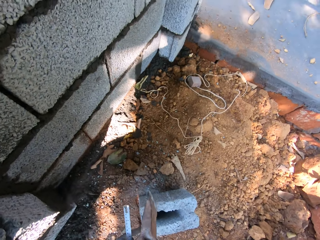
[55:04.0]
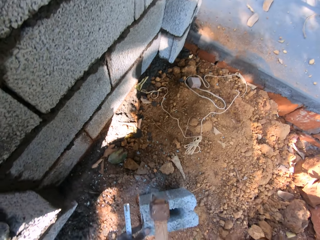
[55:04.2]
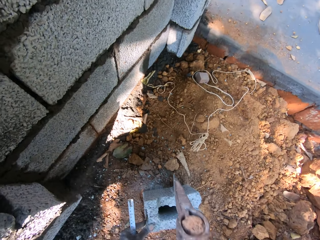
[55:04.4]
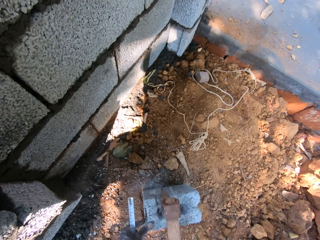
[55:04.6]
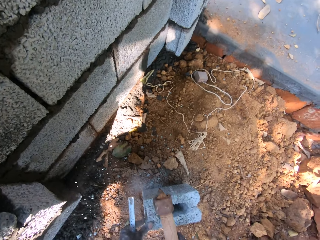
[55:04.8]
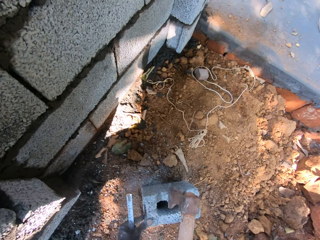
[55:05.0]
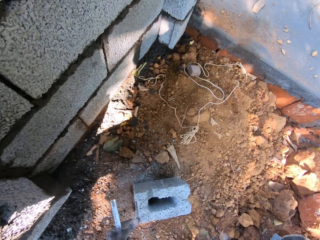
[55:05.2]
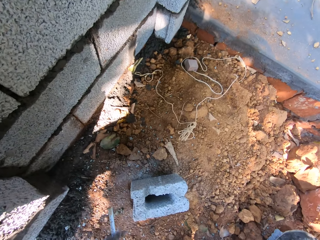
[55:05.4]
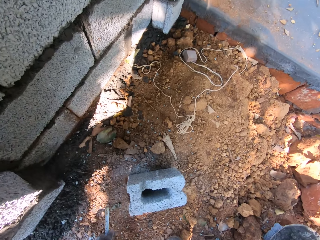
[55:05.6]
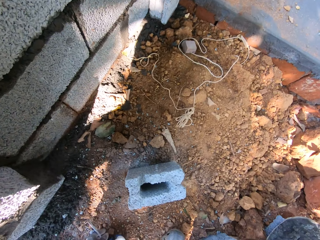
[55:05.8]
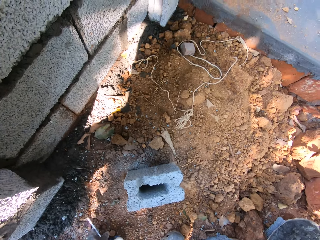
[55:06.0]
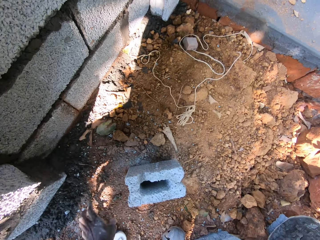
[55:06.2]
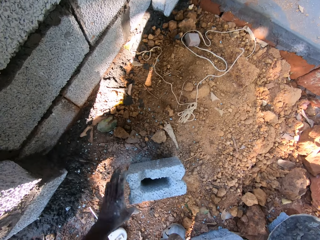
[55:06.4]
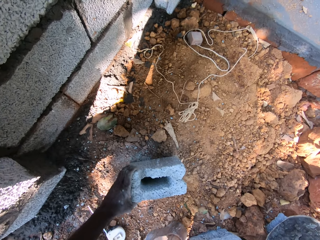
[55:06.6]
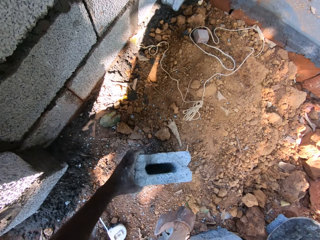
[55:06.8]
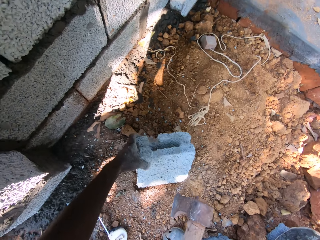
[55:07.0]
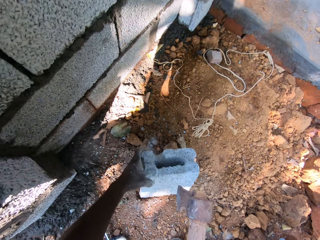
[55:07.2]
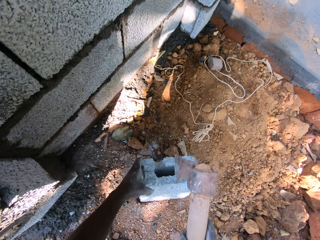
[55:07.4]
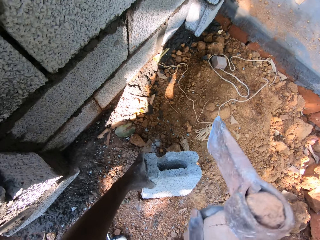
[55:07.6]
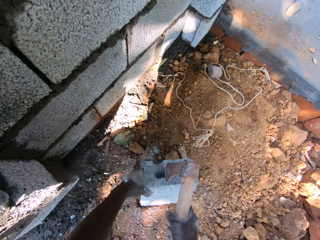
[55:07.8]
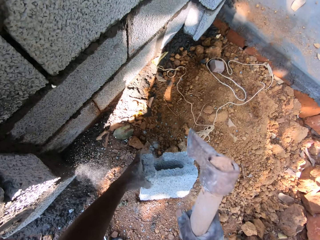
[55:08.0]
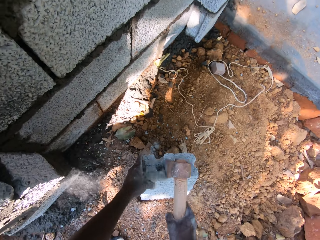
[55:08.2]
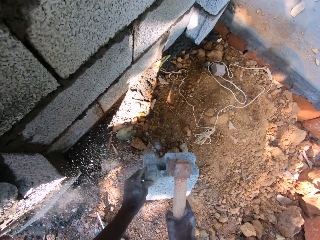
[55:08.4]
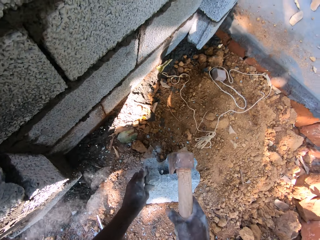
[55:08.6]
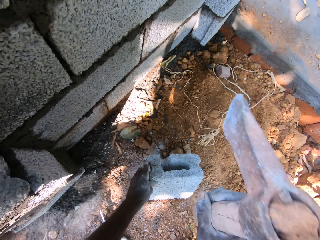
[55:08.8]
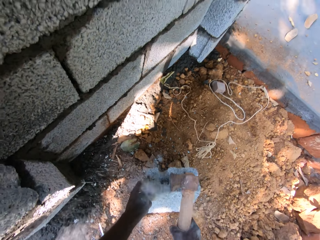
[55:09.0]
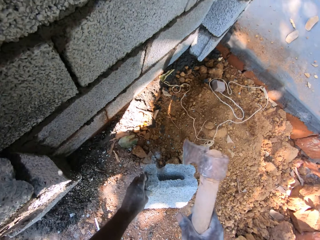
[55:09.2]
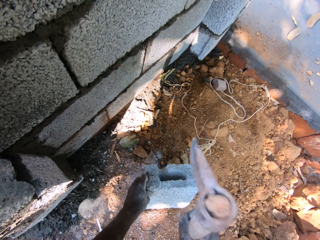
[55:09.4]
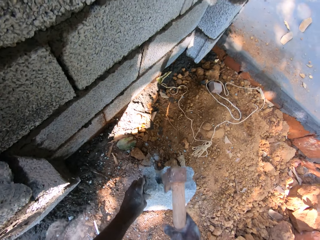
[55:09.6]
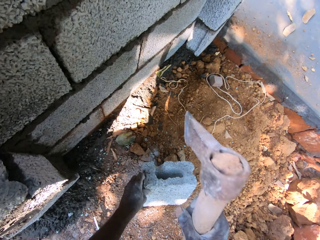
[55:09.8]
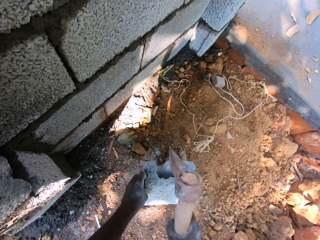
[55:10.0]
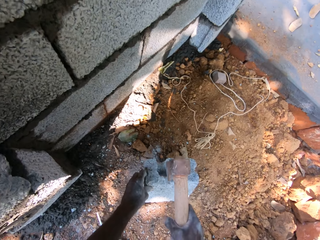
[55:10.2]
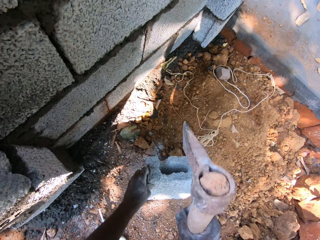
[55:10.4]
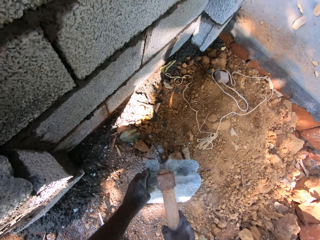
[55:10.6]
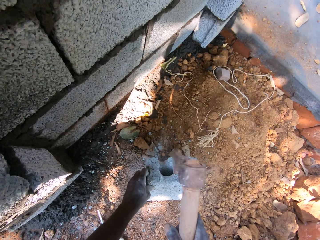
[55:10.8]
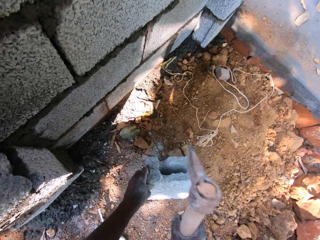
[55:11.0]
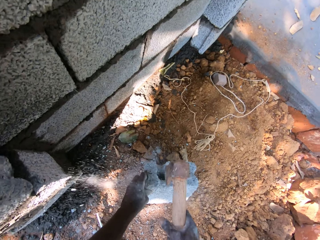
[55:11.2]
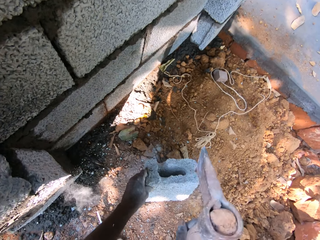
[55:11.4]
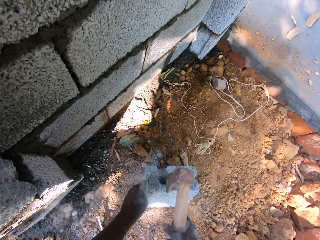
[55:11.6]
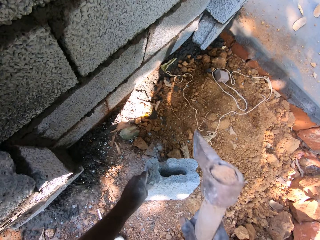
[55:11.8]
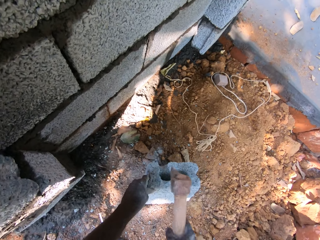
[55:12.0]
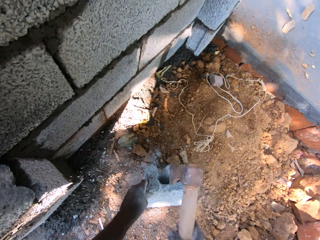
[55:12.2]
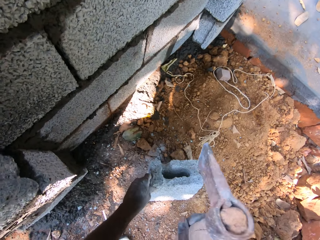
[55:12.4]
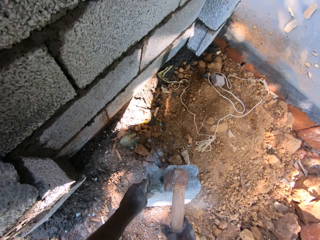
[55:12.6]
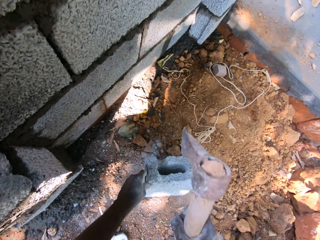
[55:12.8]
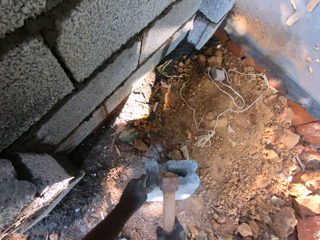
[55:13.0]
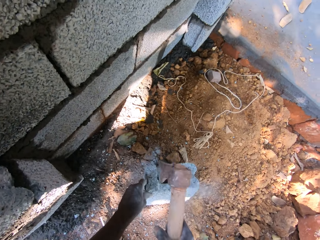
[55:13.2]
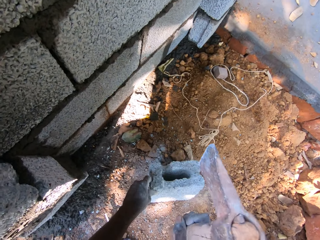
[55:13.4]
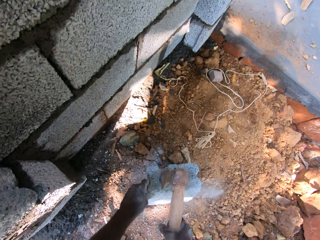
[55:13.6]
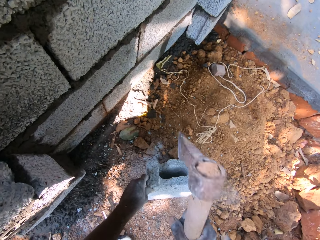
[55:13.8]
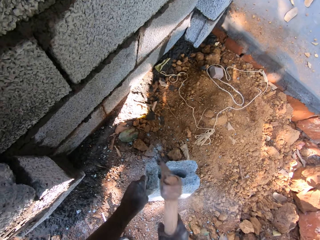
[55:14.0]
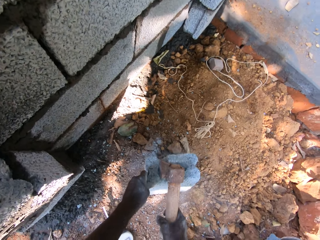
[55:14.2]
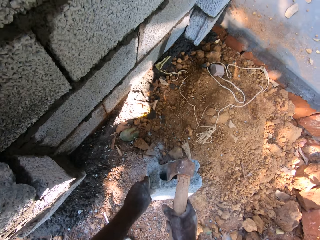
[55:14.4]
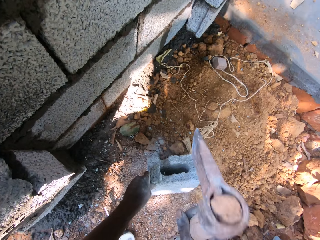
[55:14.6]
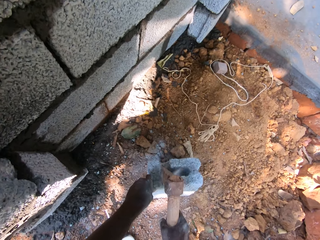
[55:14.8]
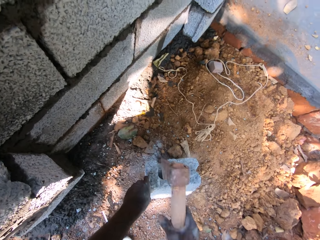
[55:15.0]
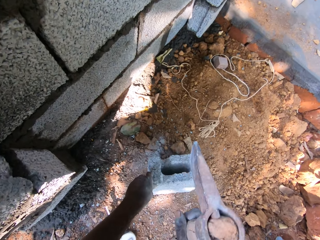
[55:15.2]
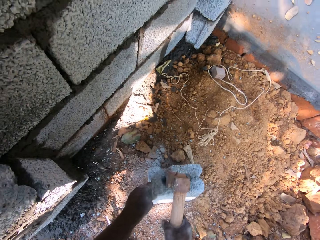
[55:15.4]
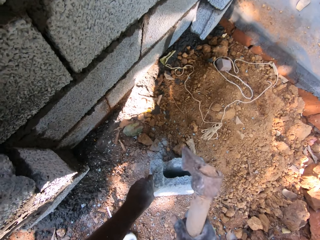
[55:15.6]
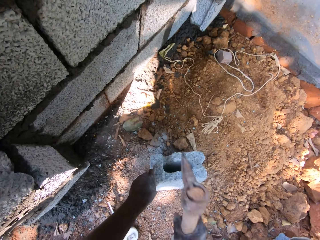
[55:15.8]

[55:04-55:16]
The camera wearer drops the measuring tape on the ground with his left hand. He bends the cinder block on the ground with his left hand. He hits the cinder block with the axe in his right hand.

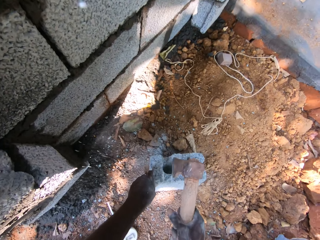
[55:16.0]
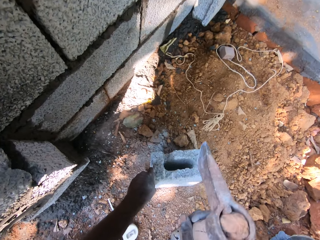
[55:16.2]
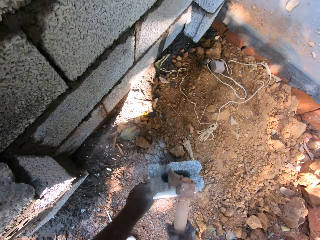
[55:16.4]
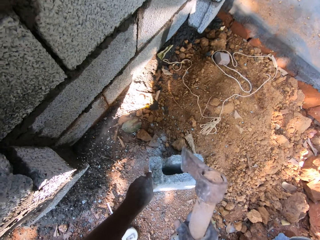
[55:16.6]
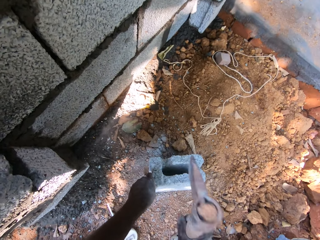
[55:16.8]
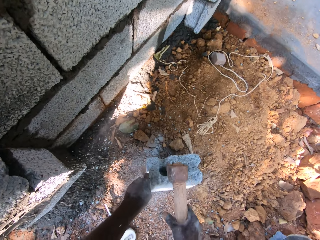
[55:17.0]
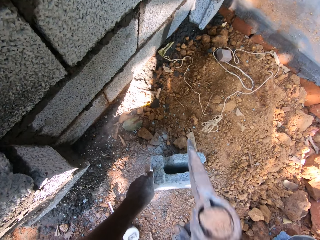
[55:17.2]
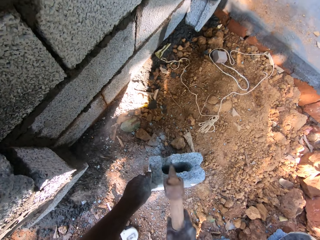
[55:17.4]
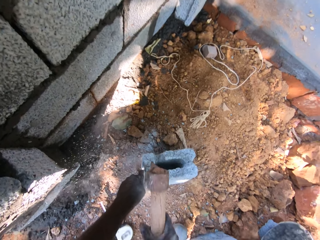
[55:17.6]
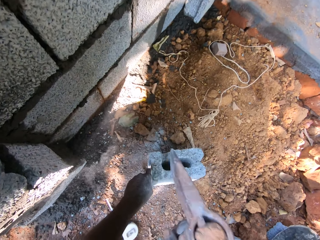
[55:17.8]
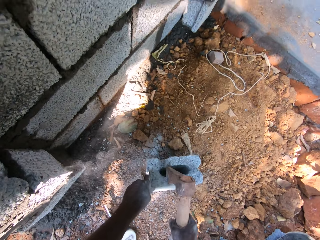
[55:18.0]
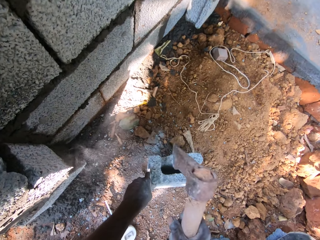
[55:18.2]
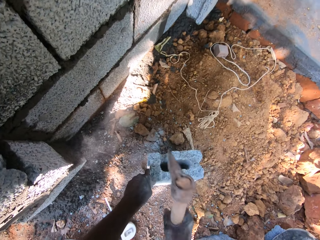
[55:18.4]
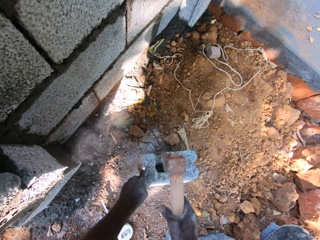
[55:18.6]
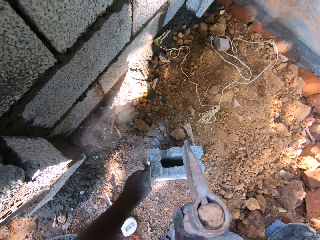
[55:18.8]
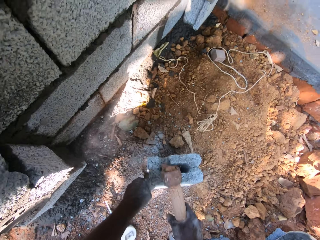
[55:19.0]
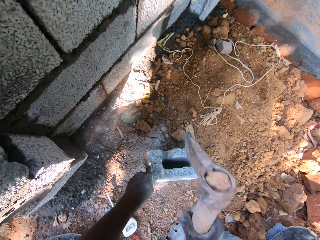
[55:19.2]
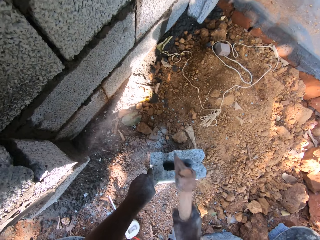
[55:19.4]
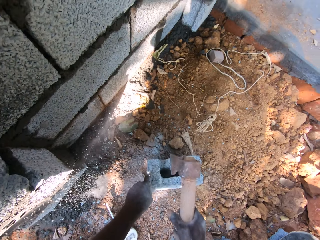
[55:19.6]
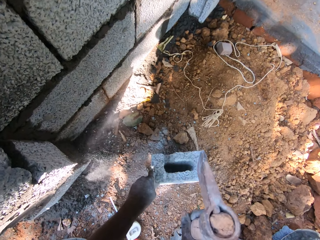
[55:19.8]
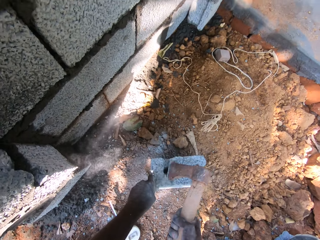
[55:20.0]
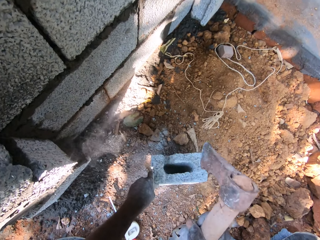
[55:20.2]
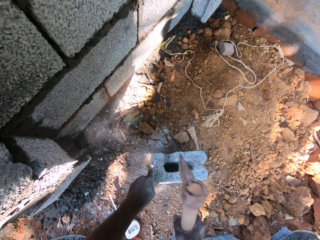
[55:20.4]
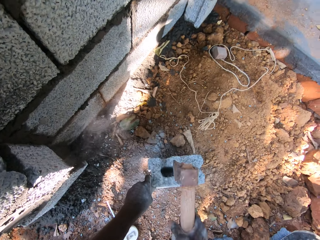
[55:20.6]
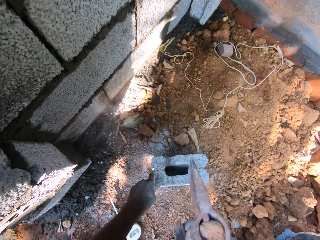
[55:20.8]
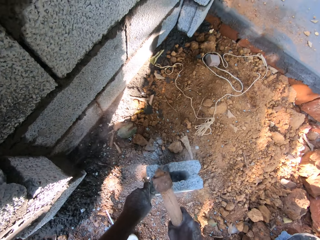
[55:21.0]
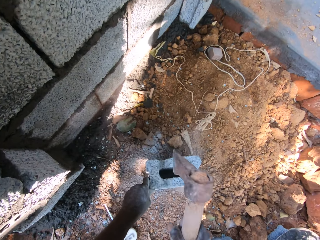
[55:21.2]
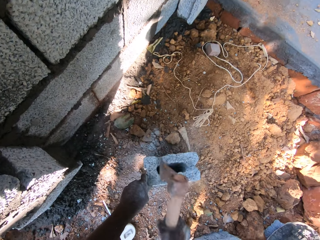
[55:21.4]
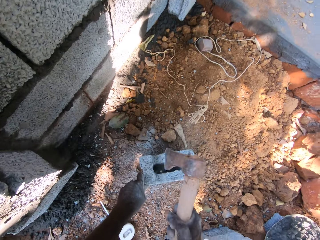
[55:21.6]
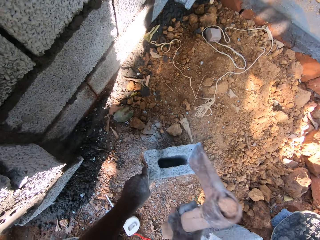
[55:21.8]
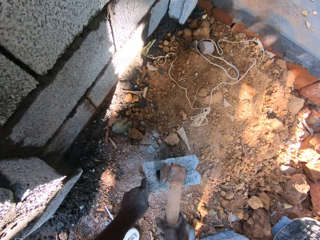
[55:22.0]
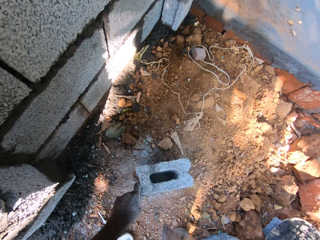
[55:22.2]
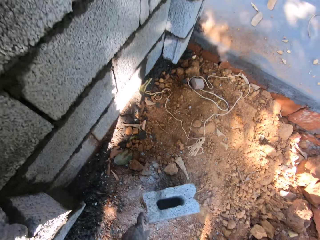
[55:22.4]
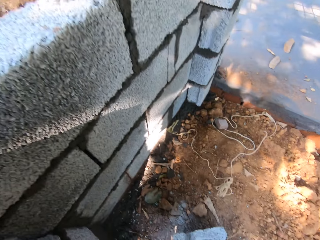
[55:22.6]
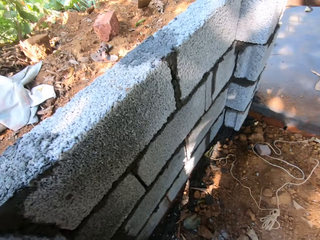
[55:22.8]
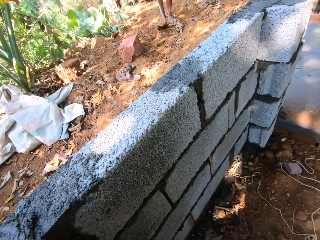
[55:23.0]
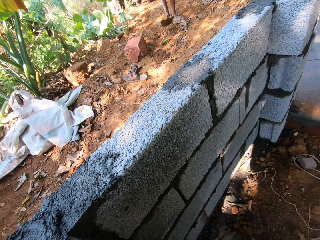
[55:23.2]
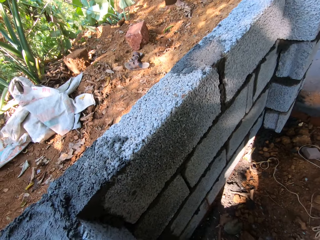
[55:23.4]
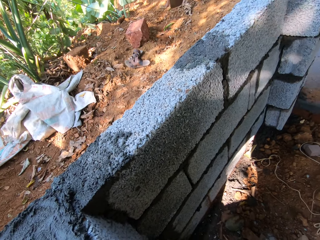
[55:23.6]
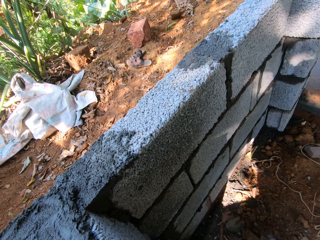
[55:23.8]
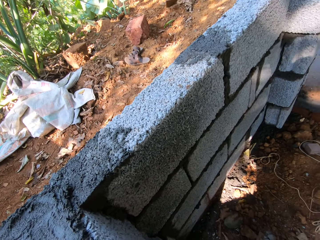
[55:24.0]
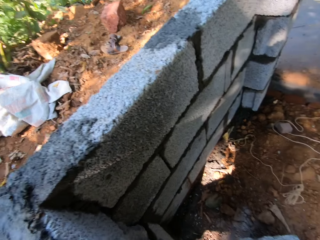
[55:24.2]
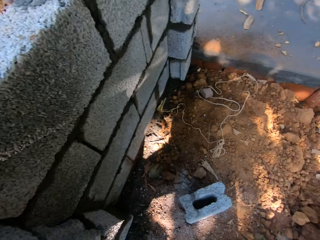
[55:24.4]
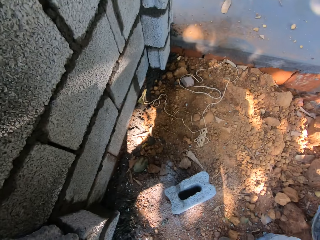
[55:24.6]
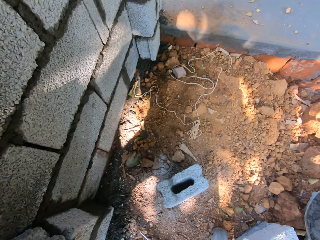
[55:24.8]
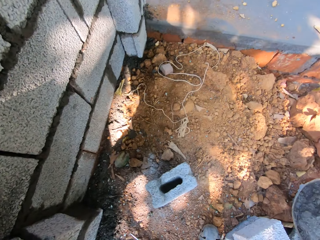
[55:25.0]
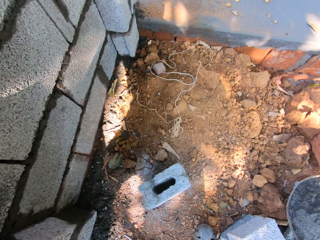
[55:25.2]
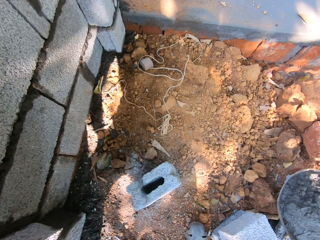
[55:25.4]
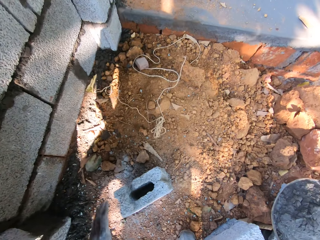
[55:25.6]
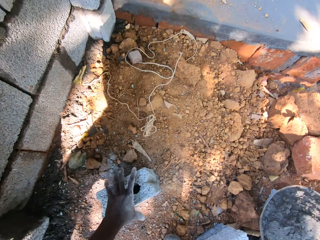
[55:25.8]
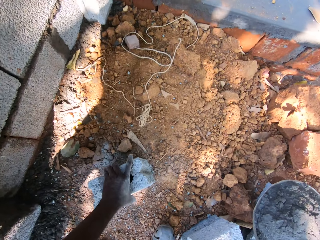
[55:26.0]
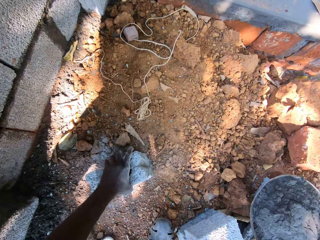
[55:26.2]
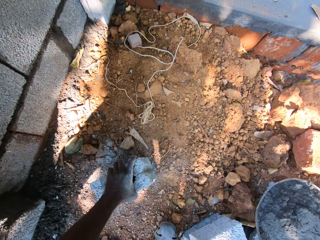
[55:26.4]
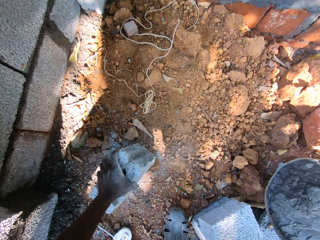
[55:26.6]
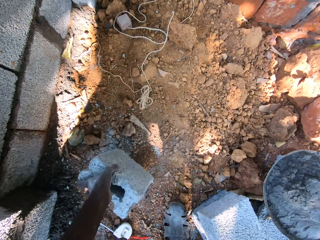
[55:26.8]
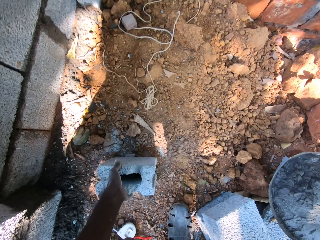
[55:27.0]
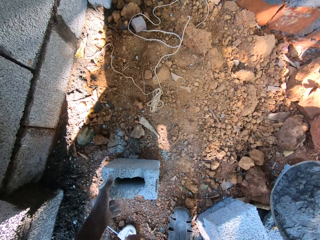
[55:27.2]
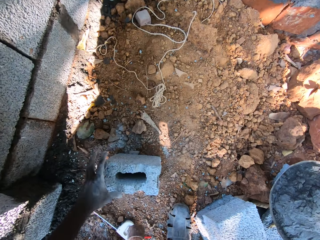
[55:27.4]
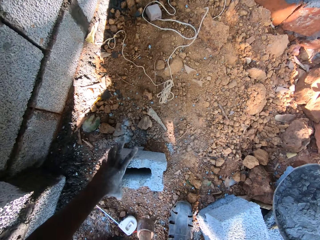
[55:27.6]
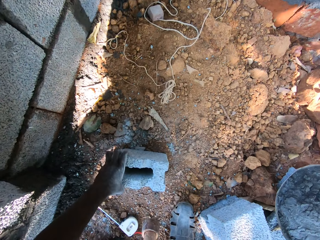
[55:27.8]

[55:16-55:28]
The man gathers leaves and sands on the ground with the hoe in his hands. The camera wearer talks to the man. He turns the cinder block on the ground with his left hand.
